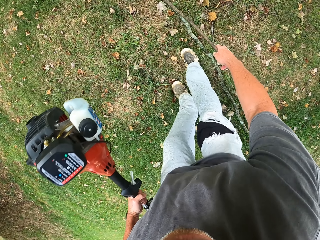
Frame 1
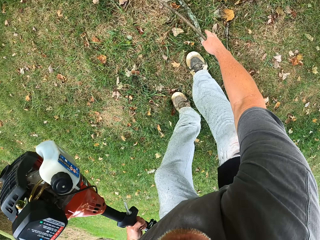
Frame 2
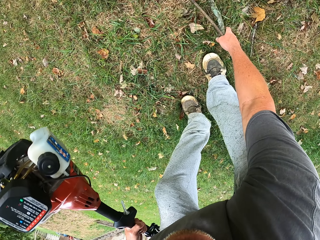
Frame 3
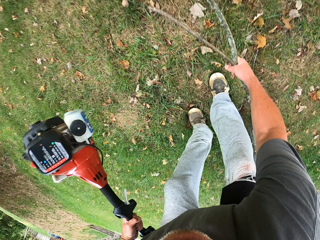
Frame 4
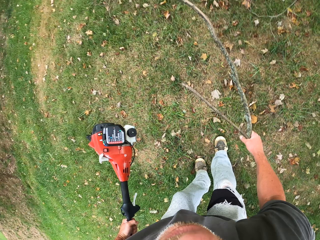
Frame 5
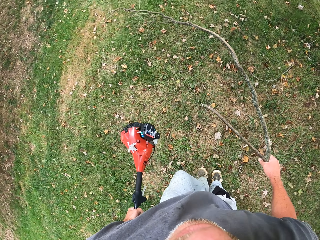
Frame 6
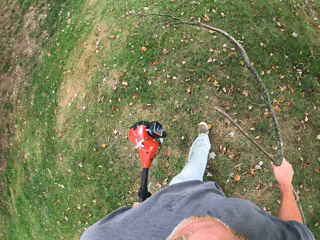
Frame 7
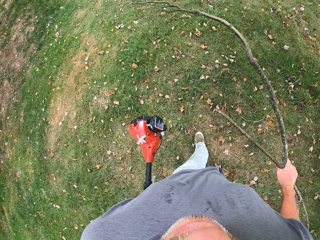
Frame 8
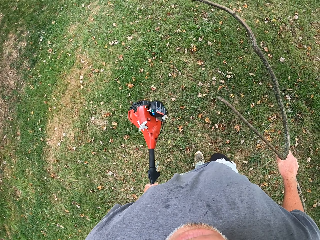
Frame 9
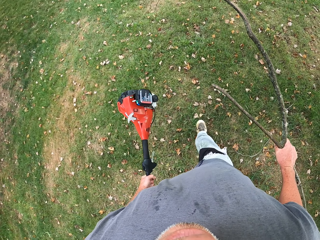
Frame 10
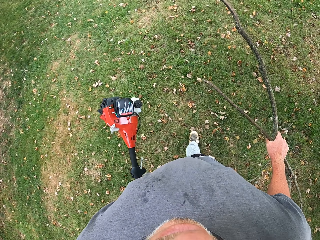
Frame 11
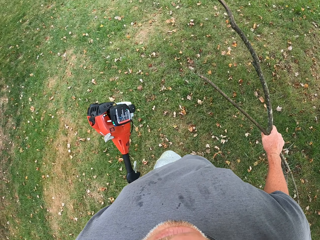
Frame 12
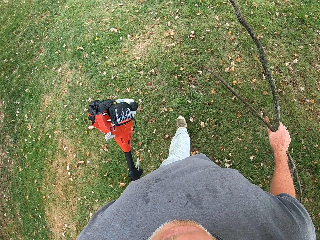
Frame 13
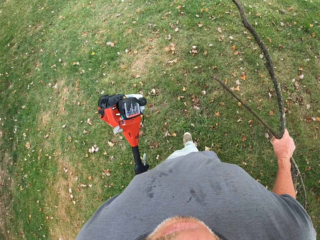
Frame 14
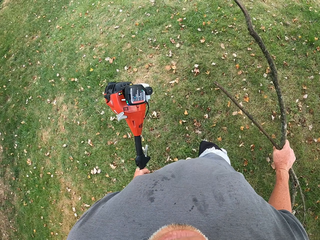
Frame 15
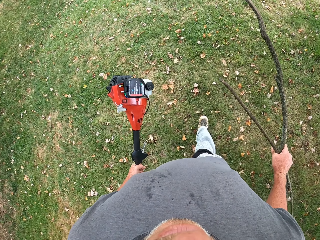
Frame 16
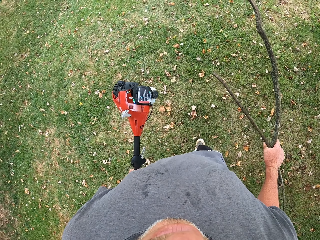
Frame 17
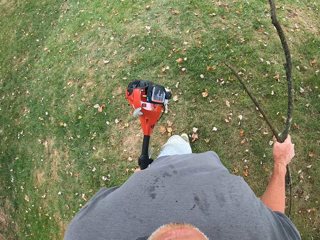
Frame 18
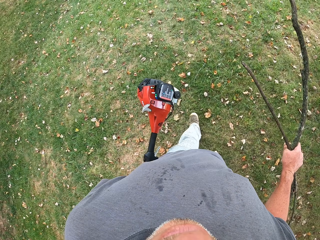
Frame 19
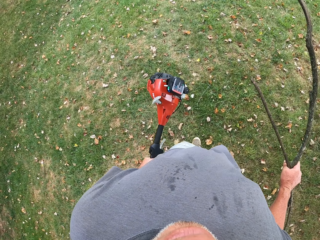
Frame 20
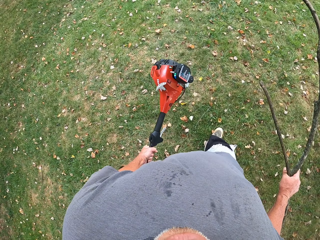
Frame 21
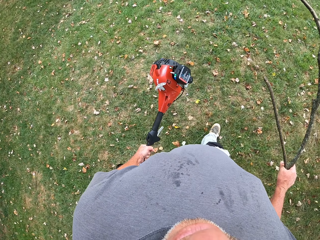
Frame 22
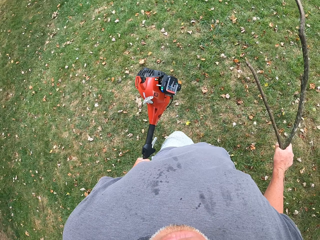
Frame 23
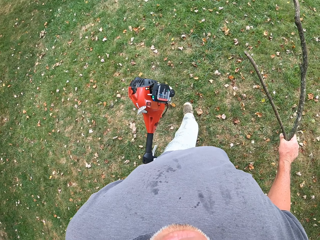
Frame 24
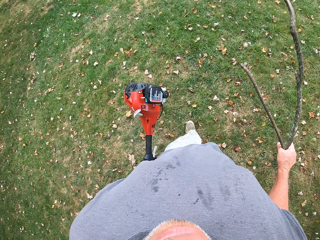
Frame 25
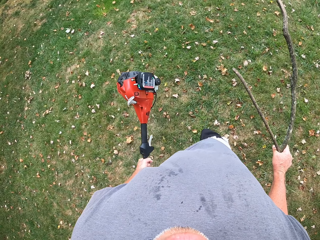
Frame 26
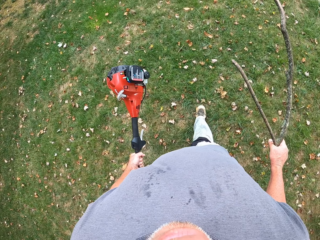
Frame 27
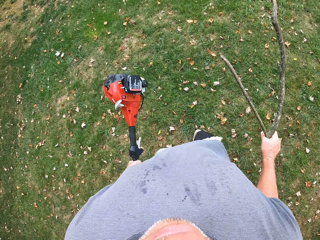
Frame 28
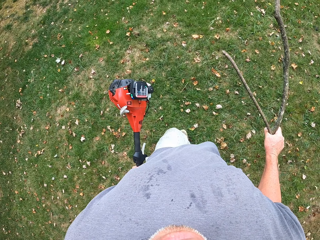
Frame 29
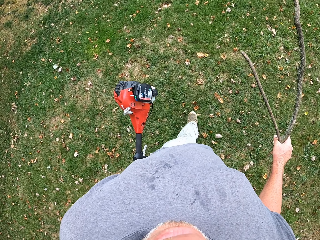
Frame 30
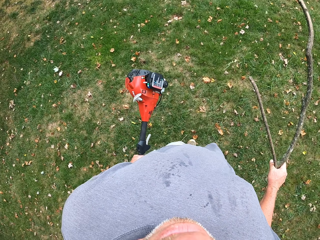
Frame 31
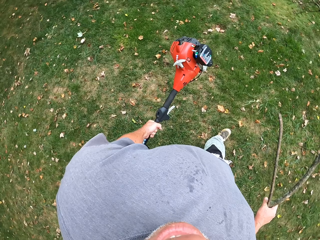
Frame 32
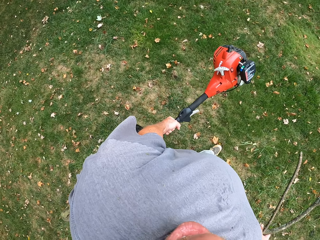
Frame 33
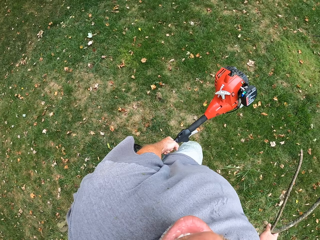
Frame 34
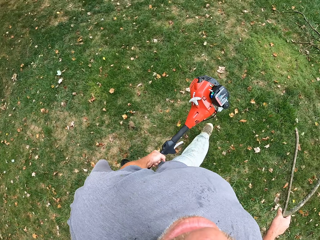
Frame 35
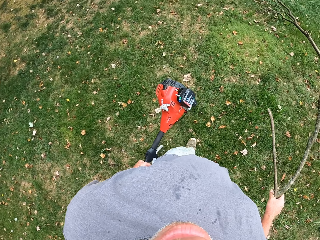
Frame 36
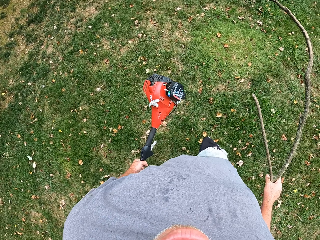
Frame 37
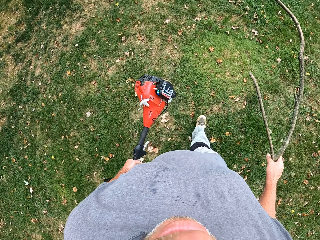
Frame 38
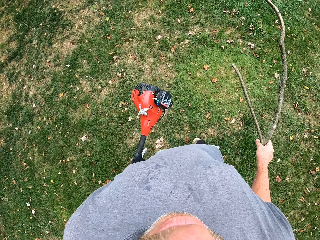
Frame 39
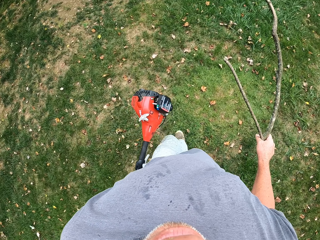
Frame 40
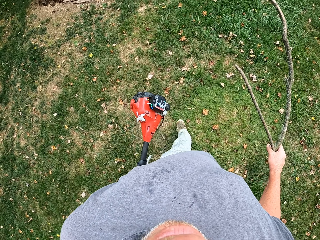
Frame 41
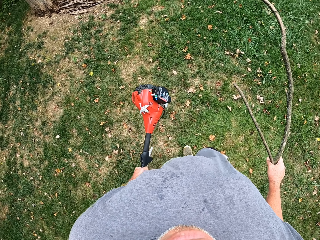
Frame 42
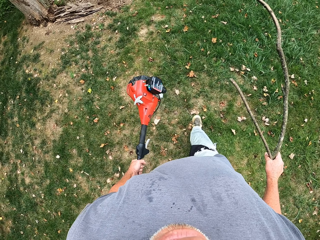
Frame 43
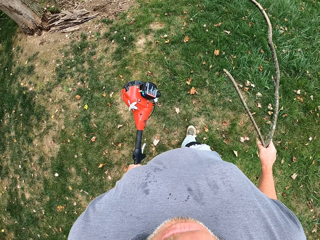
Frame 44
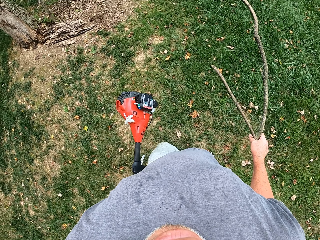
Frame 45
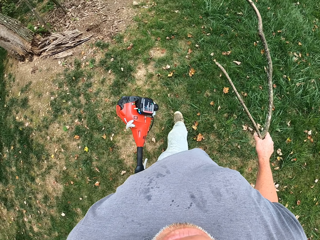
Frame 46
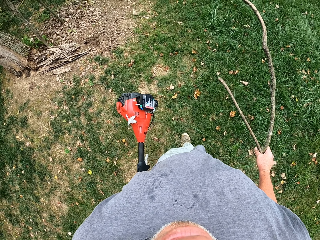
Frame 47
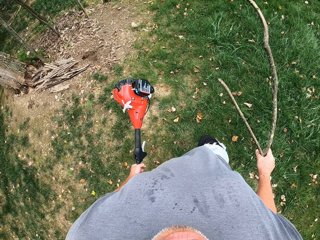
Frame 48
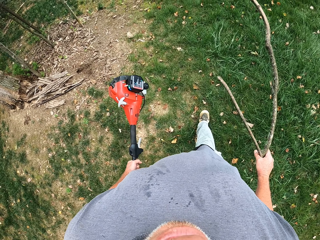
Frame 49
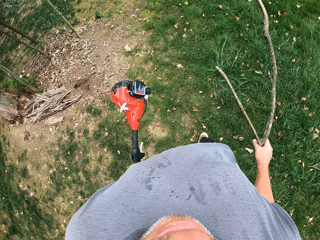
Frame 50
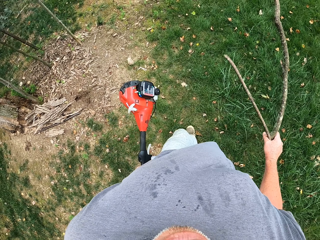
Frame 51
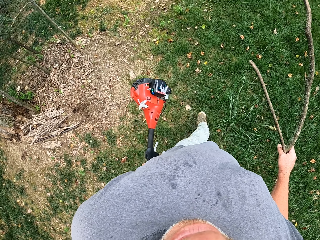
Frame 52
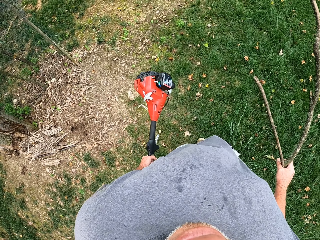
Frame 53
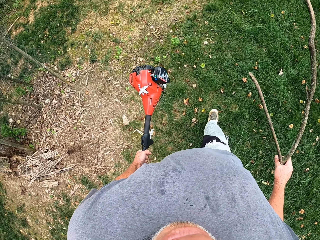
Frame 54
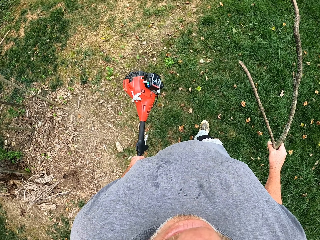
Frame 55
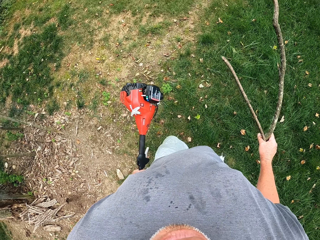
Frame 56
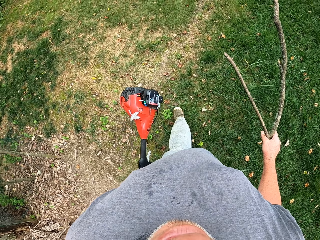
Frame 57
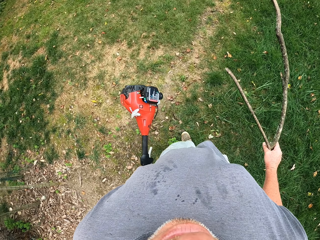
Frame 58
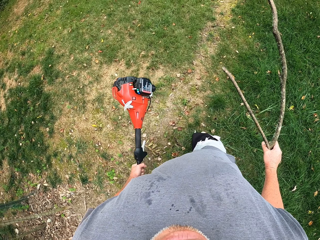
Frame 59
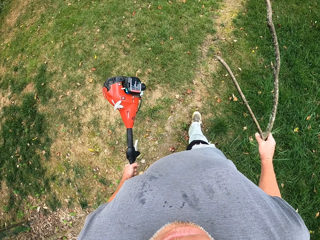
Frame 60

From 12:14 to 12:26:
The camera wearer walks with the grass cutter and the stick.

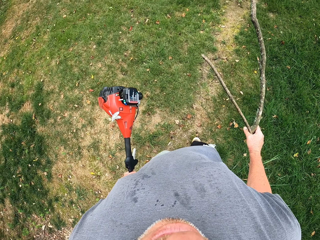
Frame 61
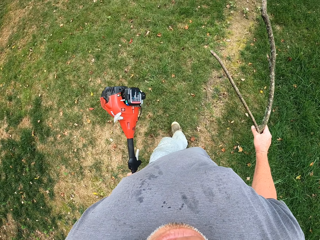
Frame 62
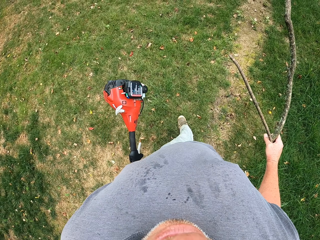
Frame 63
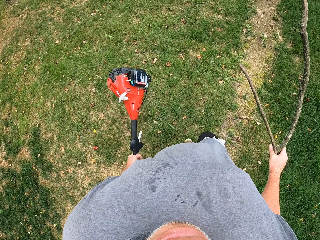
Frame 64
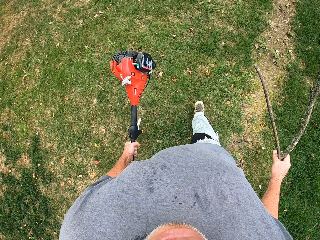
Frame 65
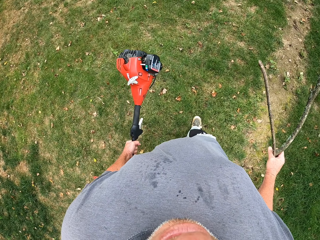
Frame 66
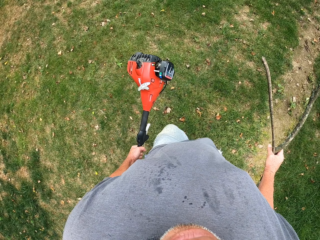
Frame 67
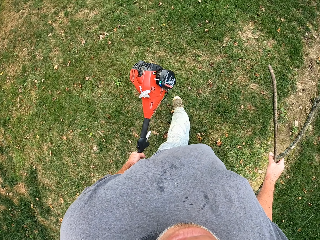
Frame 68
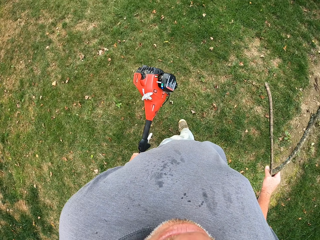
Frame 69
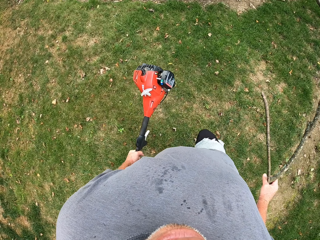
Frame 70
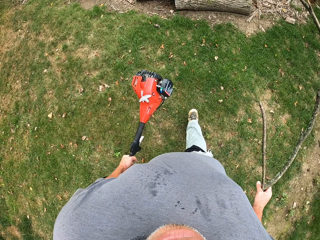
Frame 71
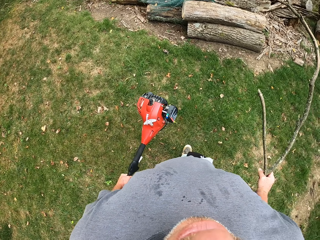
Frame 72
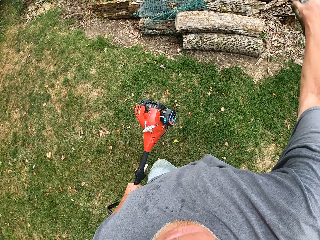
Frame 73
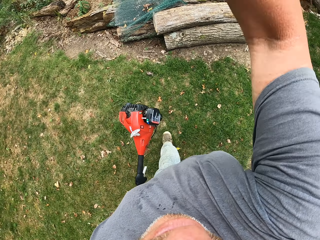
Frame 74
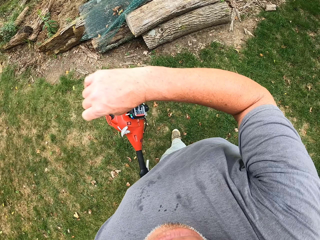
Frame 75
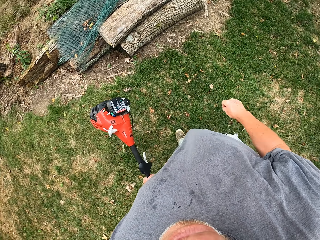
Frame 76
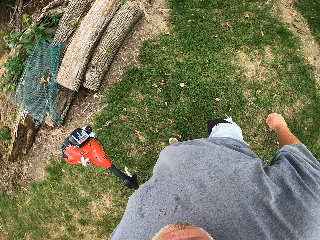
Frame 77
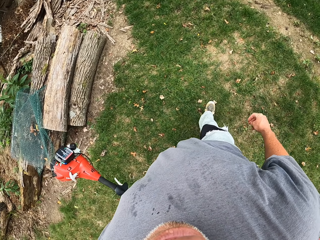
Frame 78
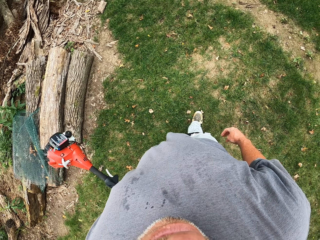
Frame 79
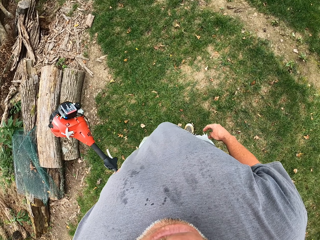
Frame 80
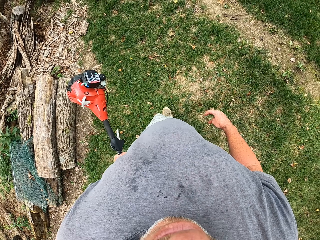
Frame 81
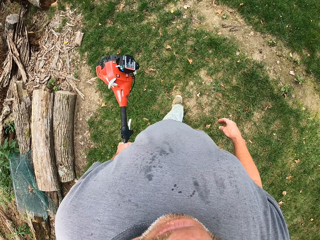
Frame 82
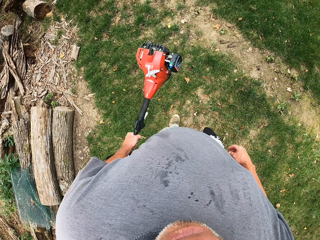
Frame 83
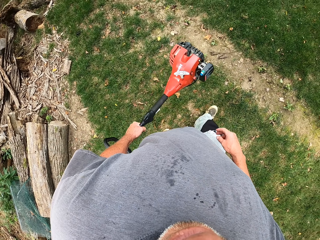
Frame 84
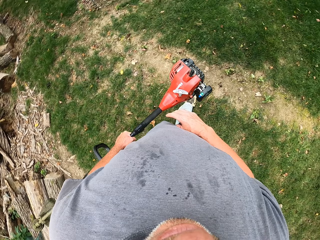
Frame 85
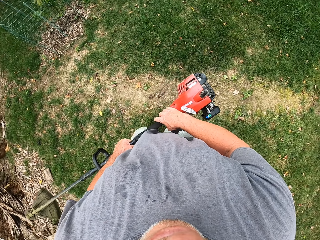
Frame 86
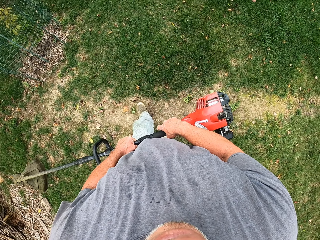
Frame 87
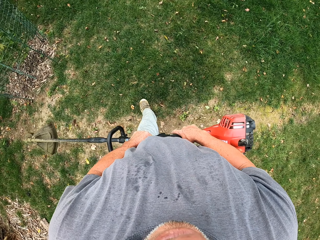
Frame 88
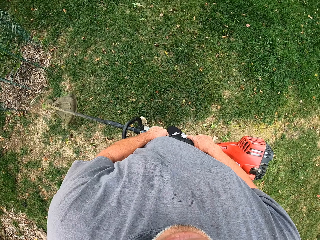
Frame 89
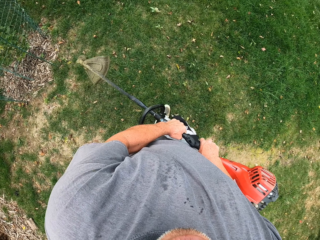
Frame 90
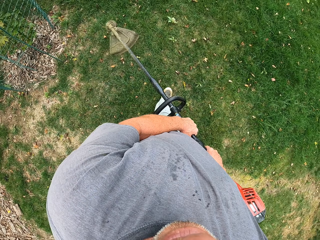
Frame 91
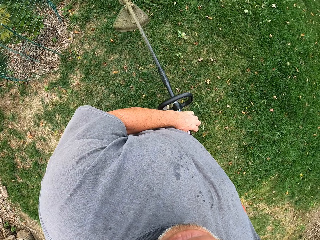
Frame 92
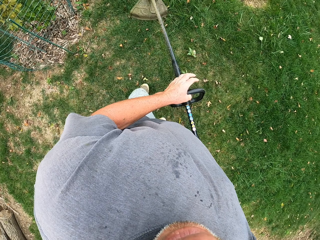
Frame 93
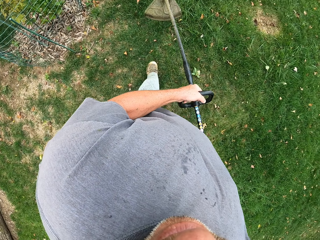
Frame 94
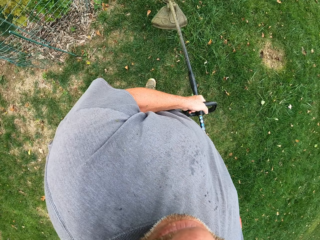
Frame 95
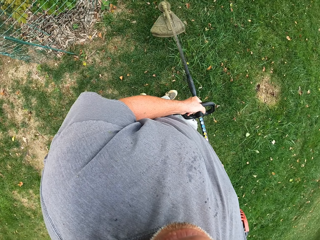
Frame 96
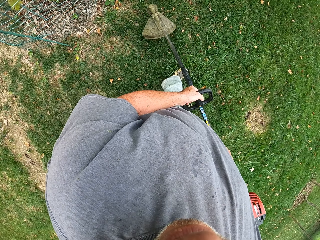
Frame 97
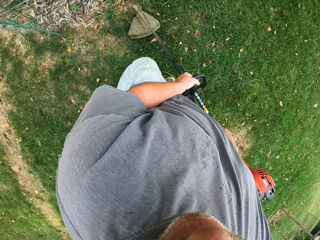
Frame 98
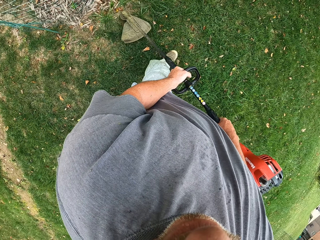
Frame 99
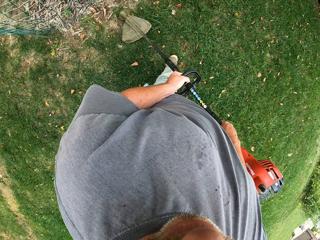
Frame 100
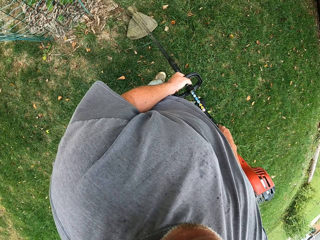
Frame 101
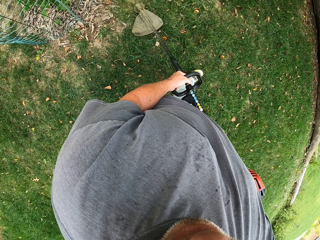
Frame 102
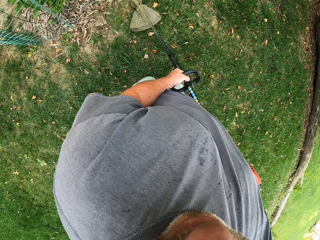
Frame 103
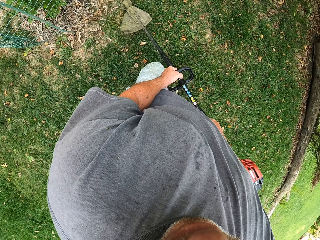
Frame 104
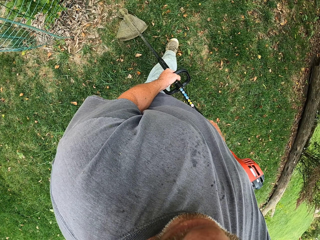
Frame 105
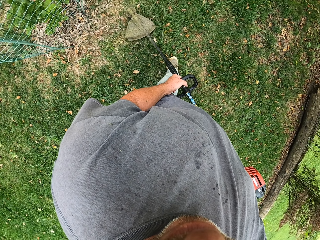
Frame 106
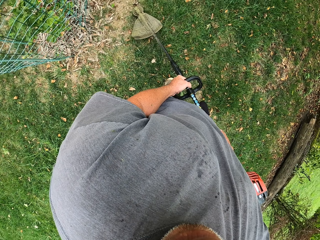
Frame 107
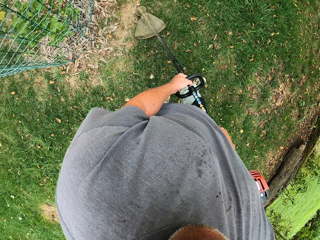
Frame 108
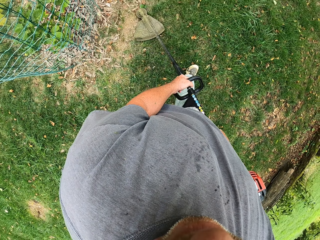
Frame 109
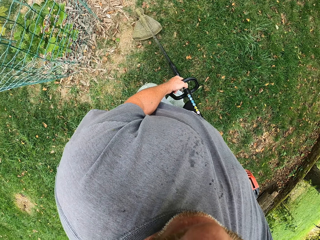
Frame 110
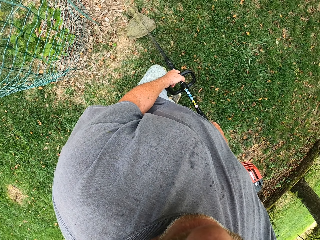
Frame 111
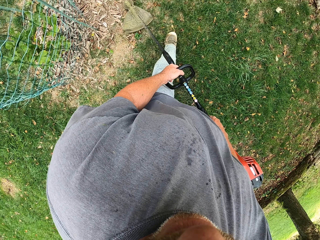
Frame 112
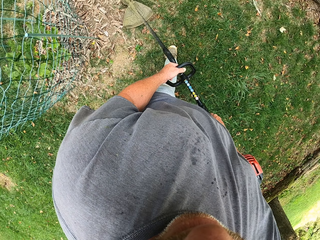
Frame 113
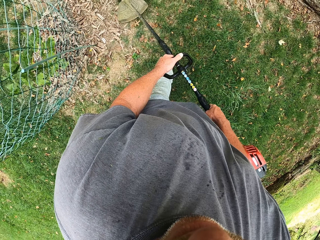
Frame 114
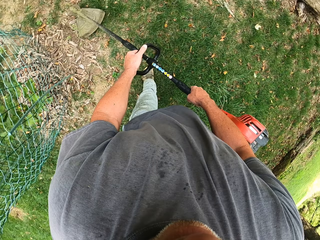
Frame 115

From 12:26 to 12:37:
The camera wearer throws the sticks.
